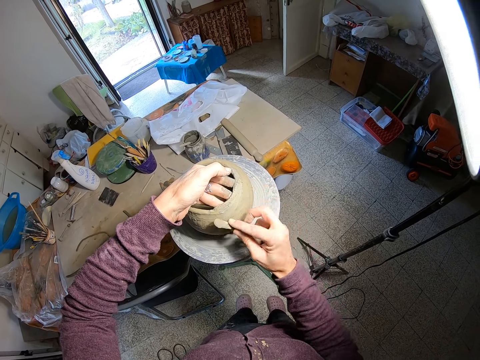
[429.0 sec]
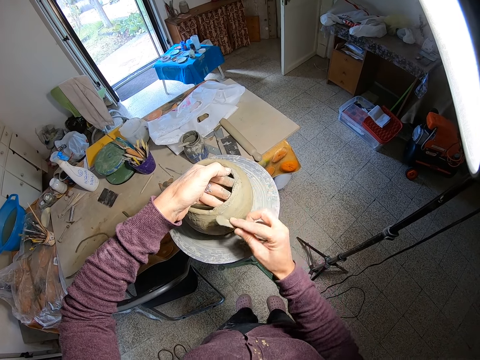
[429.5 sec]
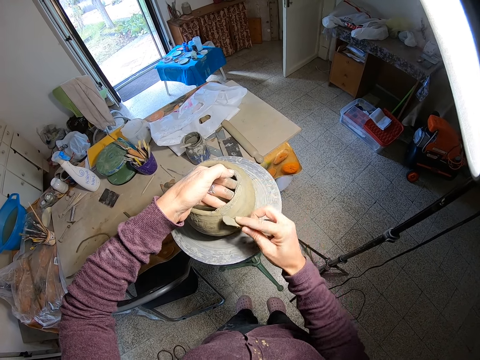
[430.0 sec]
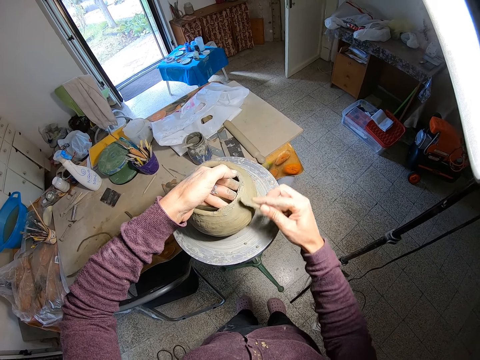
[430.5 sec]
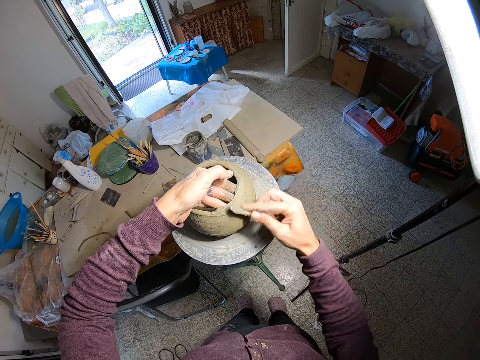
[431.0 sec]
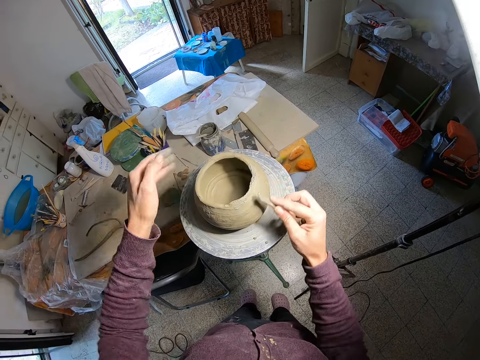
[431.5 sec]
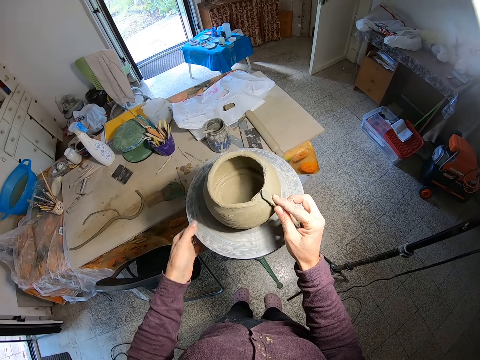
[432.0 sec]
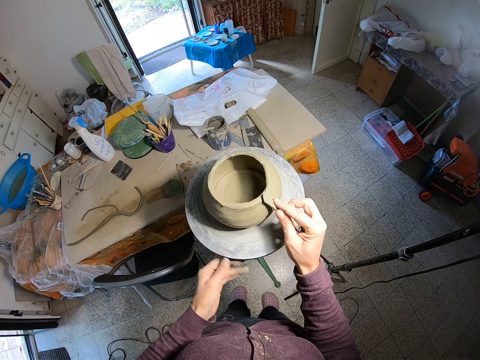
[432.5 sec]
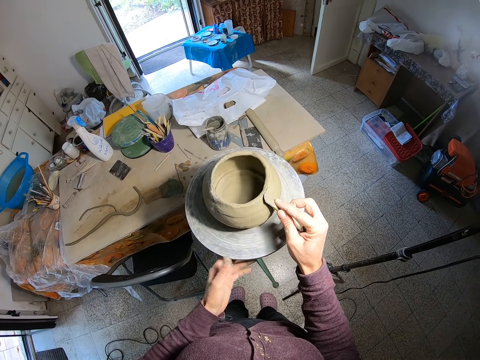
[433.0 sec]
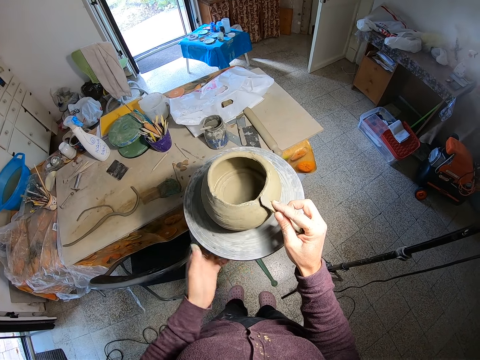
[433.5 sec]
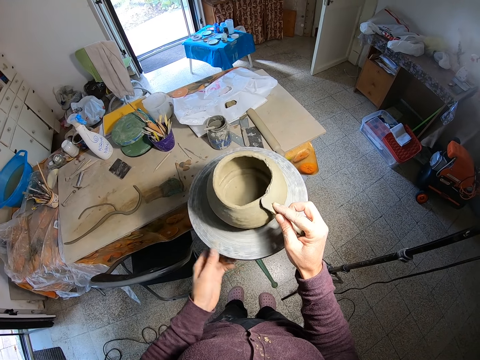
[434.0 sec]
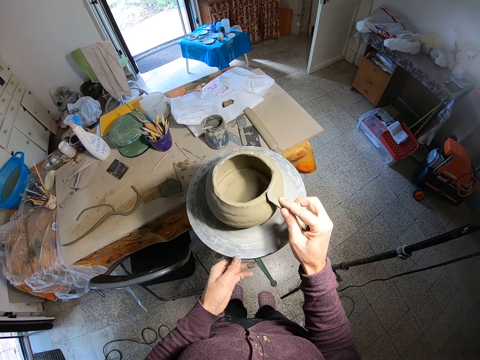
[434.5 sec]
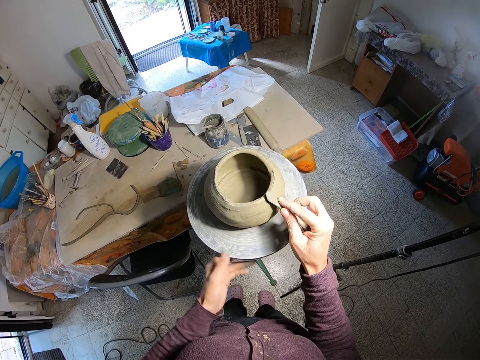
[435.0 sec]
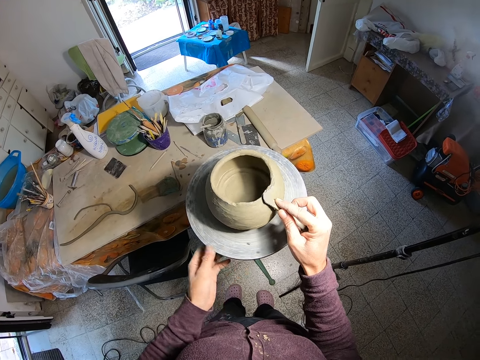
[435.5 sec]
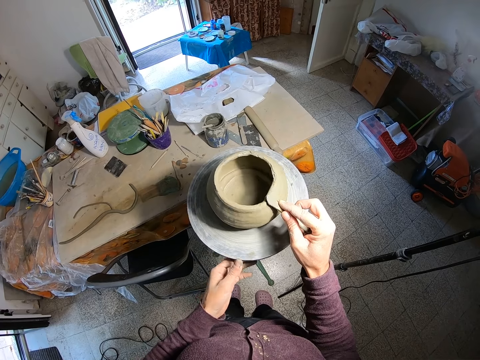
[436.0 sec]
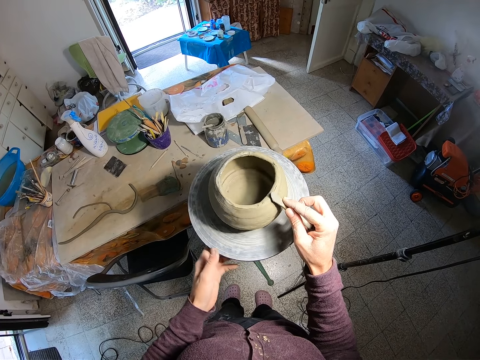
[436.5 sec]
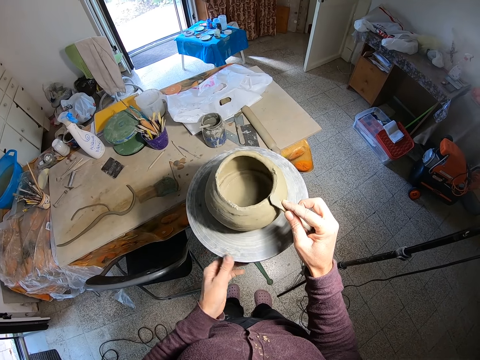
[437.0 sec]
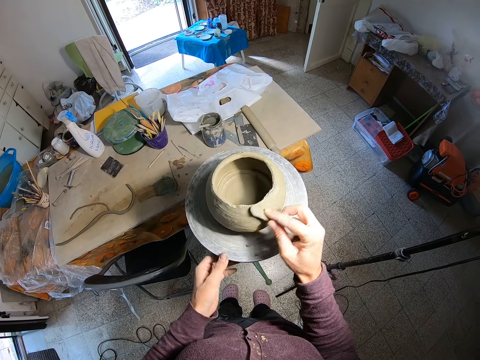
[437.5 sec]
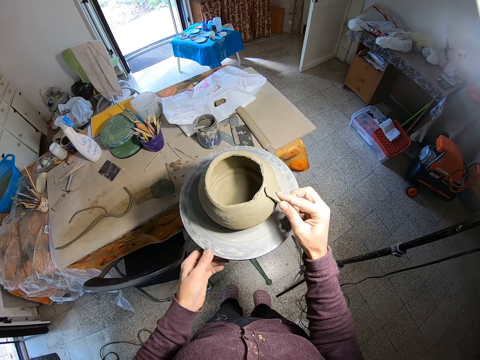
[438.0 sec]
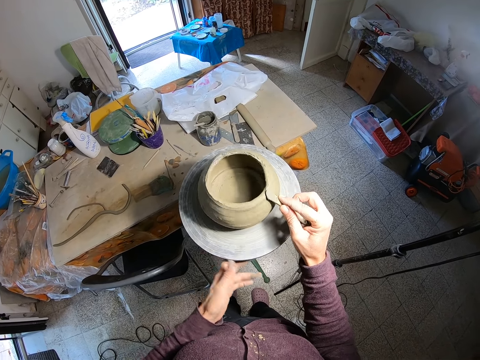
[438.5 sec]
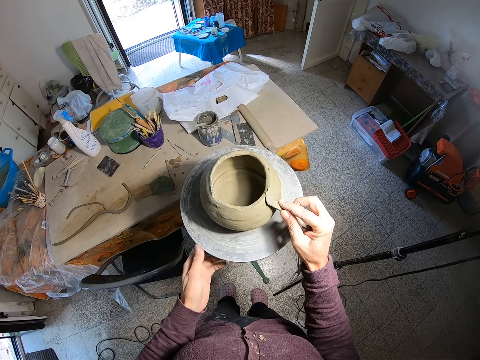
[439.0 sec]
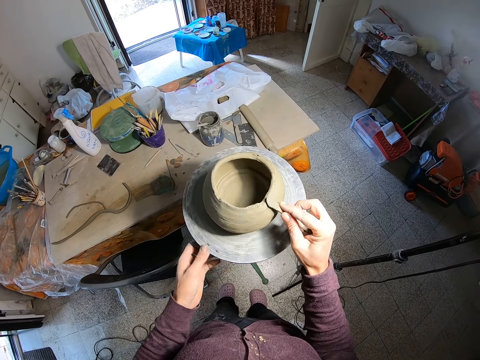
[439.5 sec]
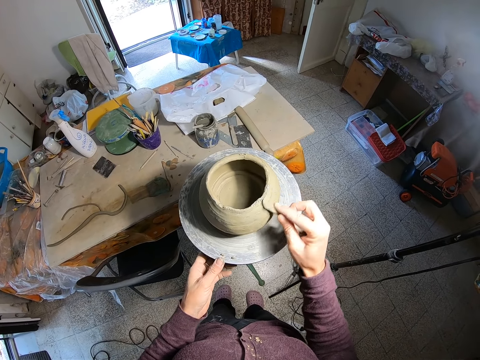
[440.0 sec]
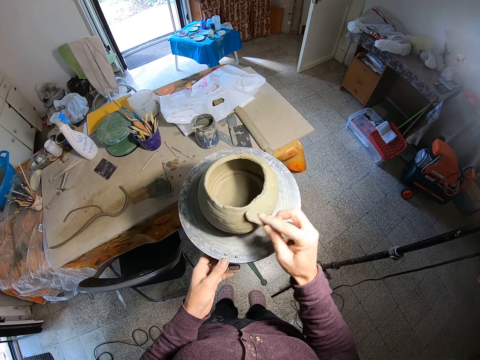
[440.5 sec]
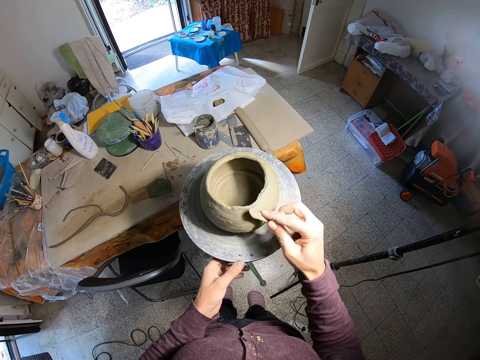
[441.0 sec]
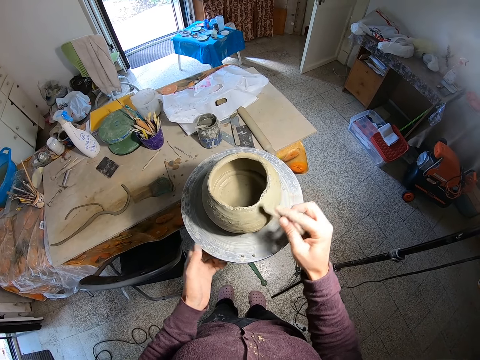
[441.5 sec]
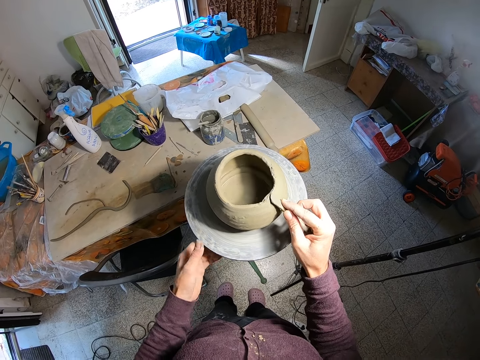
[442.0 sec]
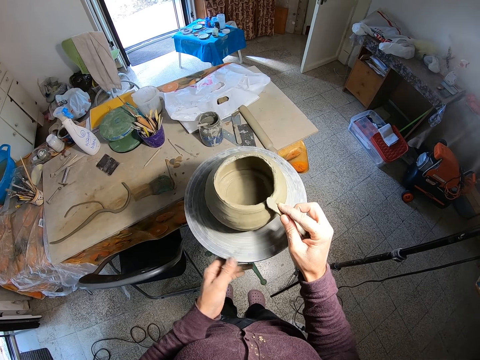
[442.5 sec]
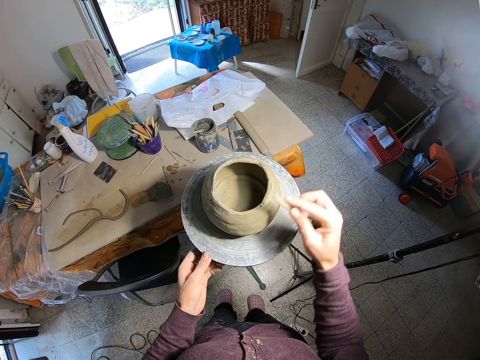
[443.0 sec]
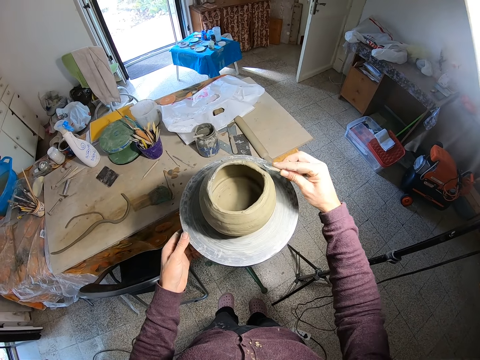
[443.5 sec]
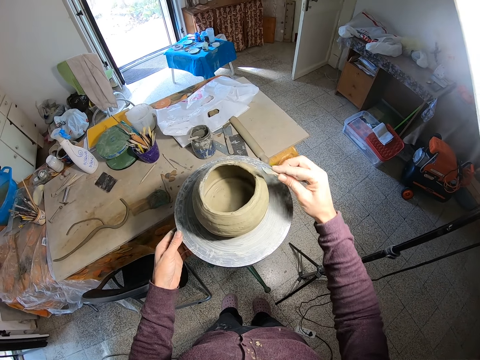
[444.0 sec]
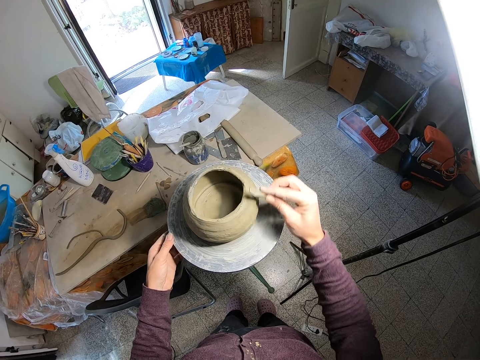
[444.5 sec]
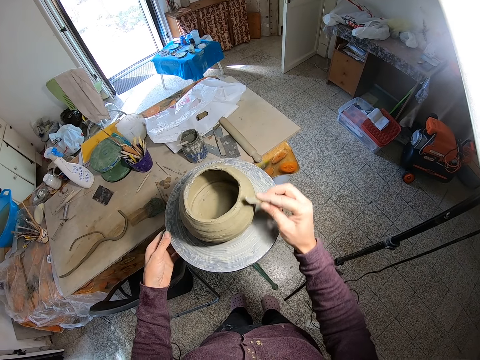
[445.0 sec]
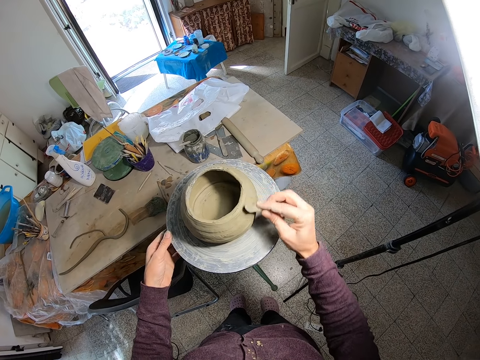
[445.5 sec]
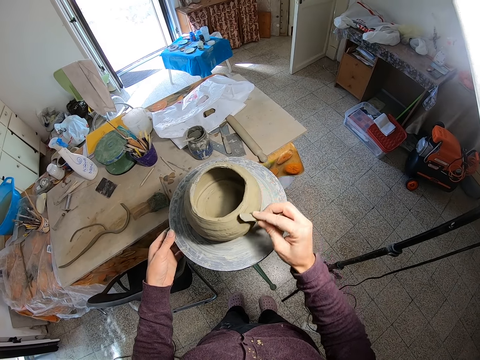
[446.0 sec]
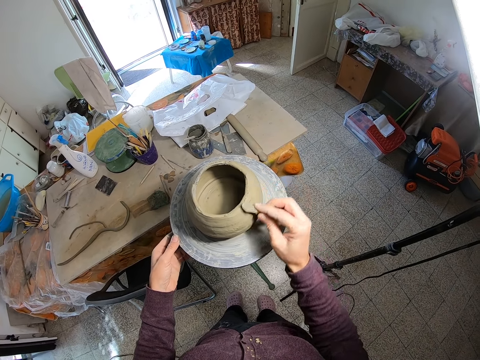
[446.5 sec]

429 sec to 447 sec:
The camera wearer rolls the table surface with his left hand. He tilts the stool with his hand. He smoothens the clay work or craft with the filer or potter's needle in his right hand. He tilts the stool with his hand. He smoothens the craft with the potter's needle. He tilts the stool with his hand. He smoothens the craft with the potter's needle.

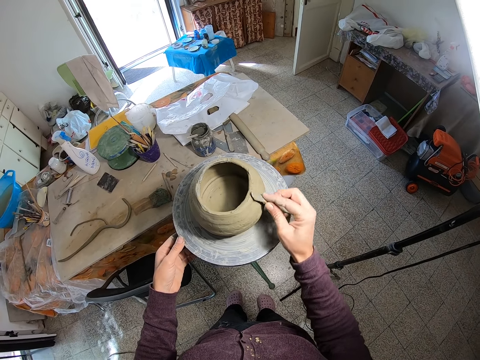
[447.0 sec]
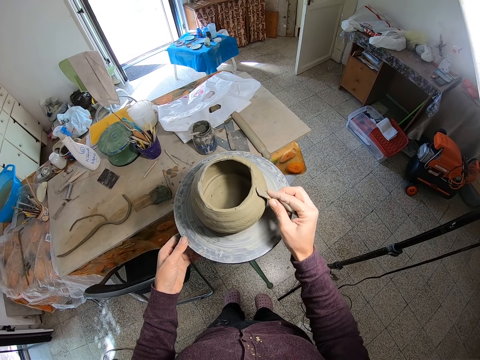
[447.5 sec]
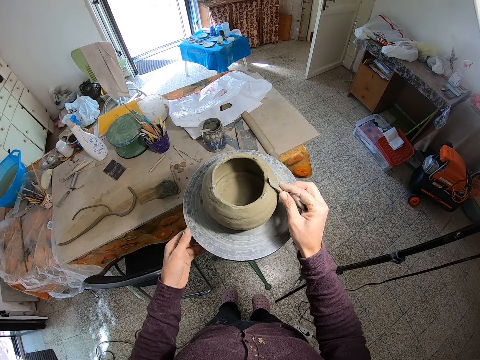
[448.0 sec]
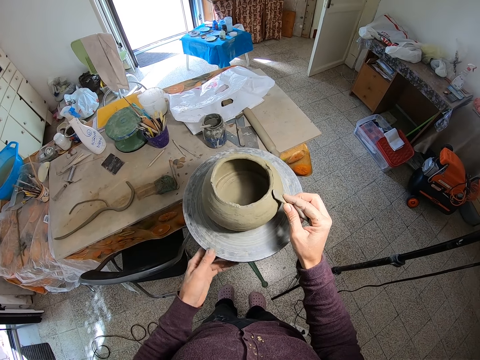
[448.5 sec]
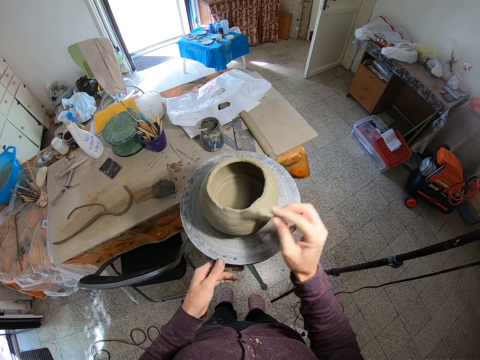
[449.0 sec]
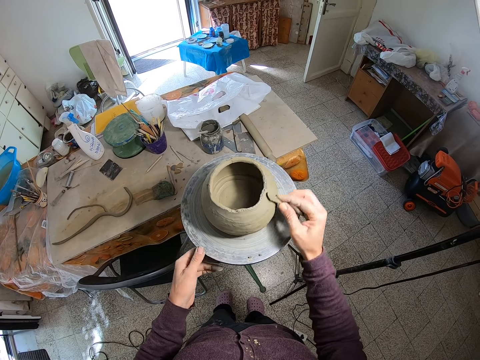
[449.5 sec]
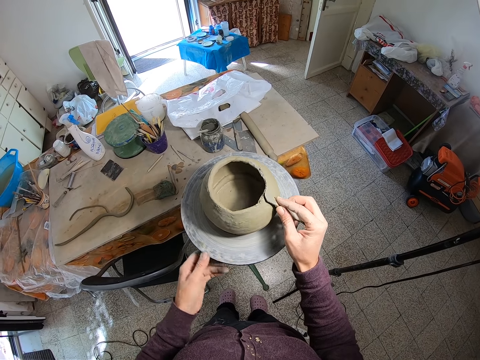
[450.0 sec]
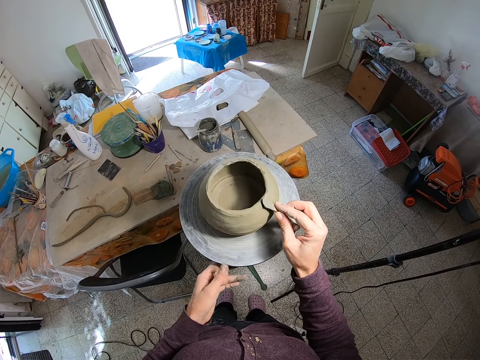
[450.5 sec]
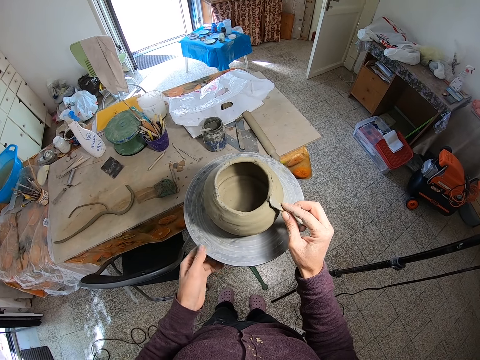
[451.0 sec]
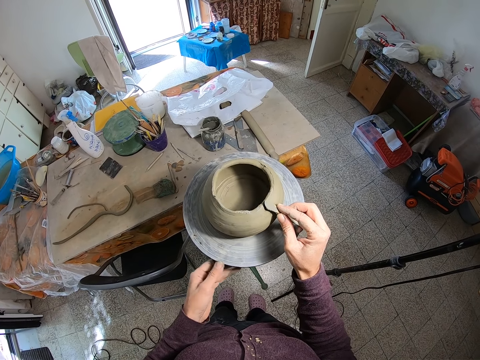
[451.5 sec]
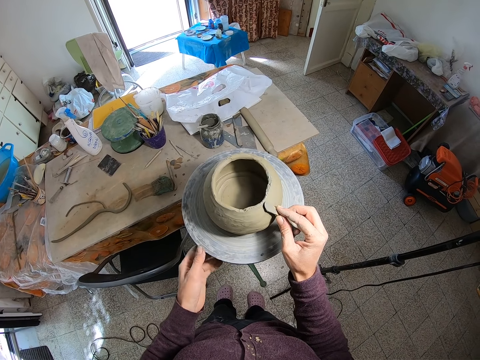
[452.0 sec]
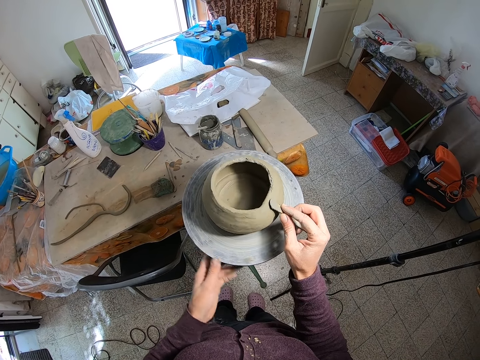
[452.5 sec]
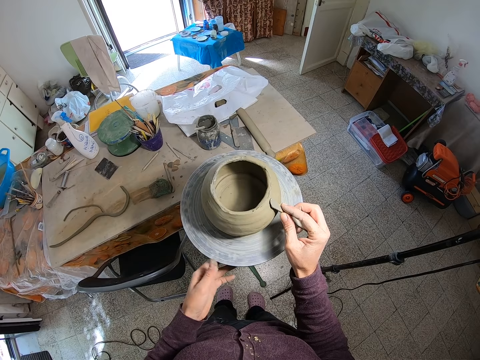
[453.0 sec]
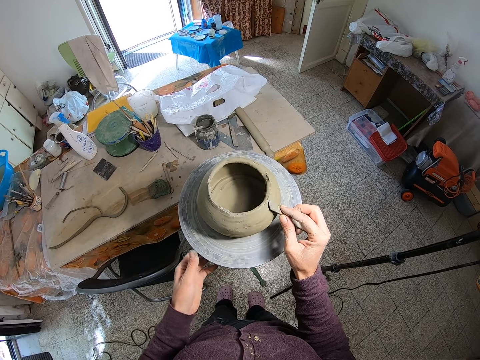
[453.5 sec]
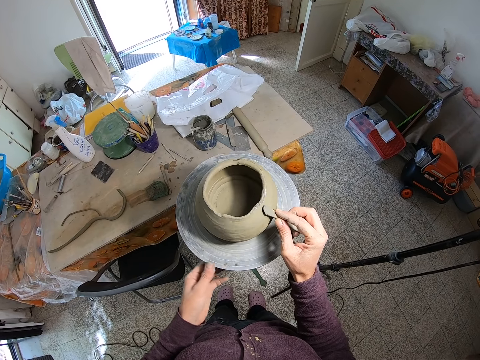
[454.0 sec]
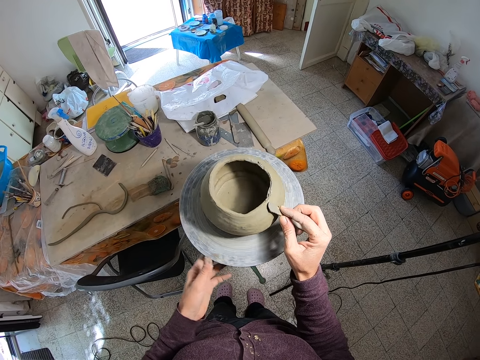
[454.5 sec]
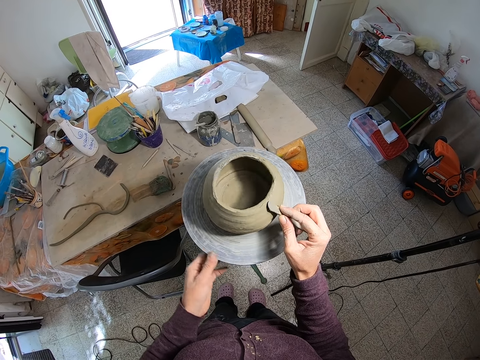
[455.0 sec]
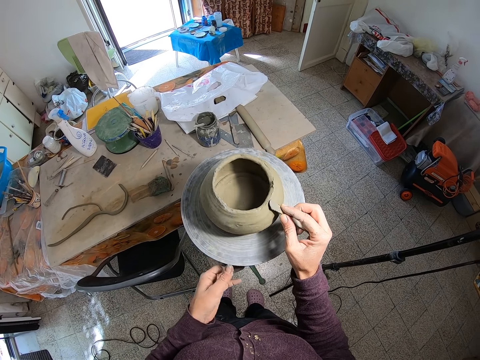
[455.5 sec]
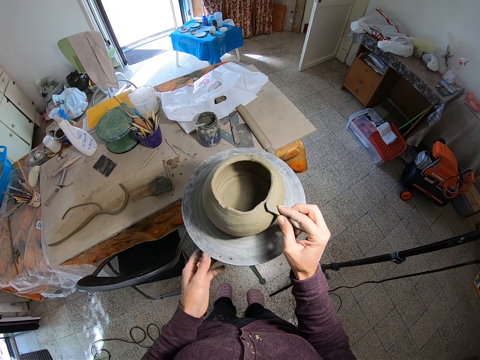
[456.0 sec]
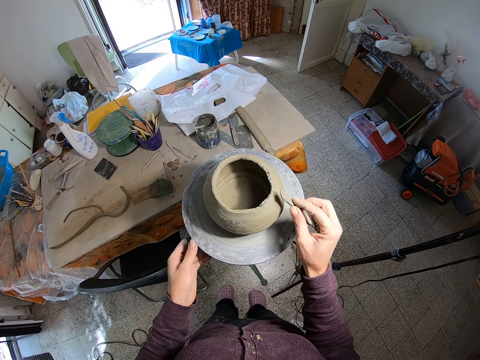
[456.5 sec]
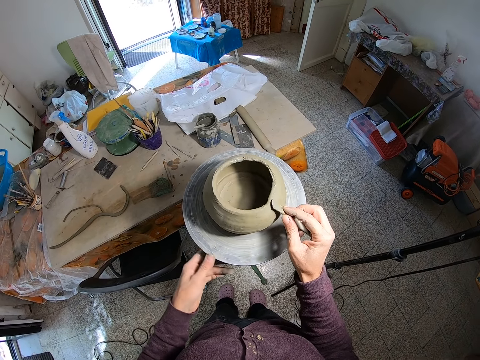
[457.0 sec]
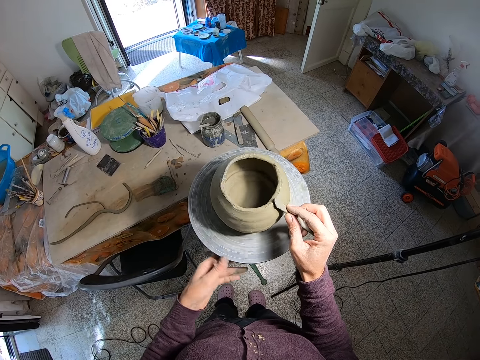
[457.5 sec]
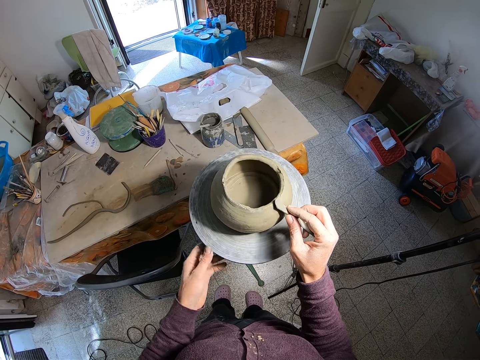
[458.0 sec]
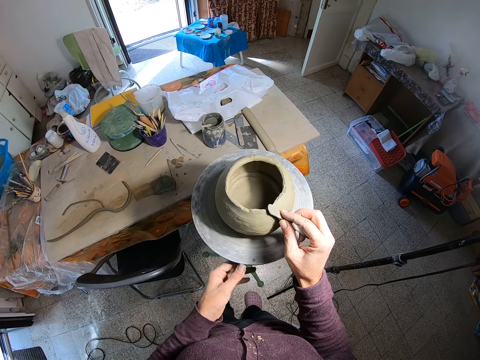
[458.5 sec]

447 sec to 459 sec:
The camera wearer tilts the stool with a hand. They smooth the craft with a potter's needle. They tilt the stool with a hand. They smooth the craft with the potter's needle.
